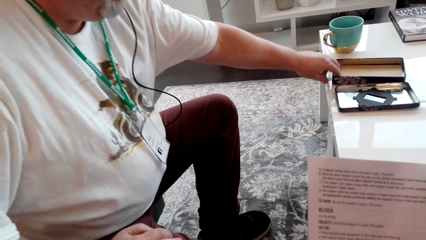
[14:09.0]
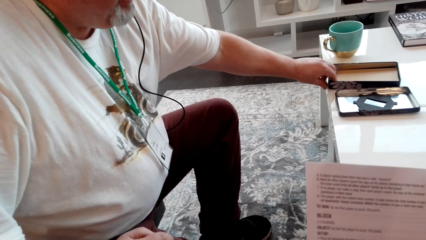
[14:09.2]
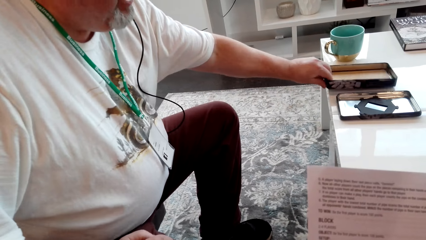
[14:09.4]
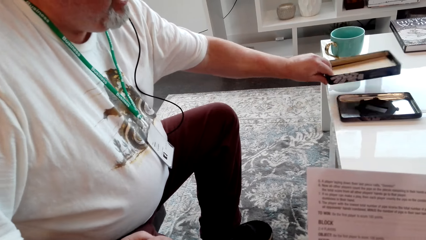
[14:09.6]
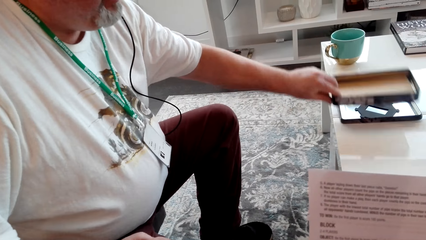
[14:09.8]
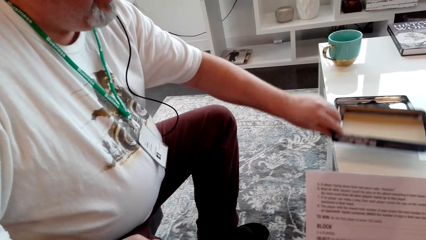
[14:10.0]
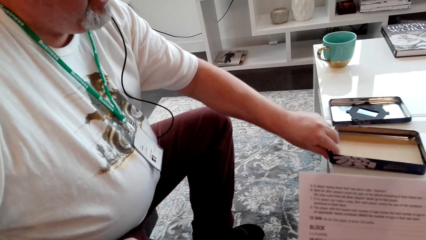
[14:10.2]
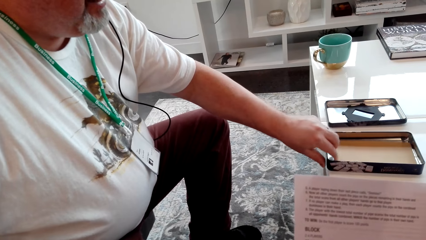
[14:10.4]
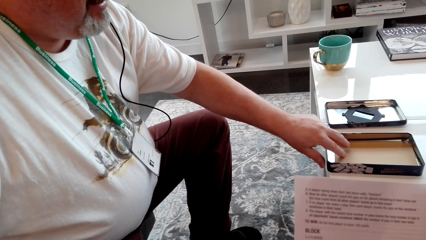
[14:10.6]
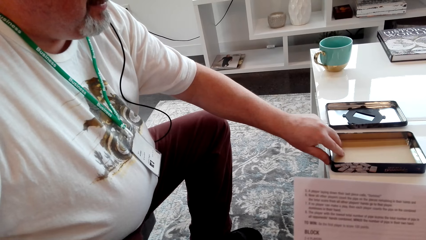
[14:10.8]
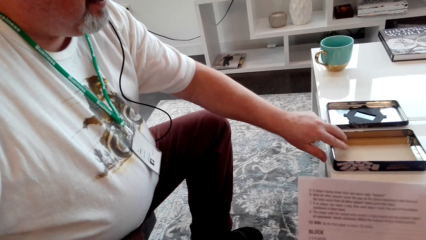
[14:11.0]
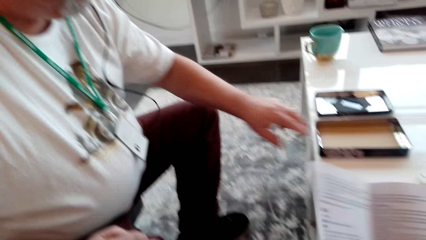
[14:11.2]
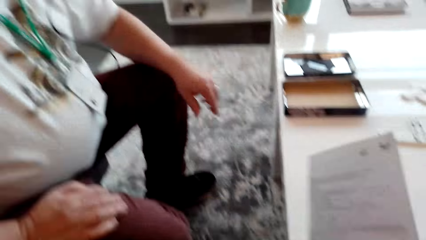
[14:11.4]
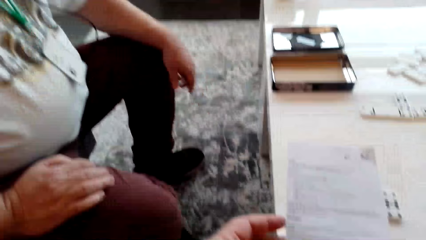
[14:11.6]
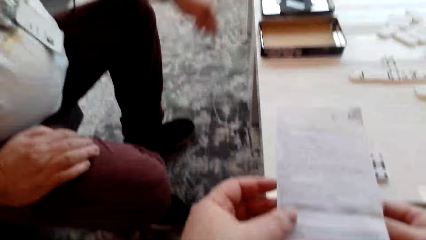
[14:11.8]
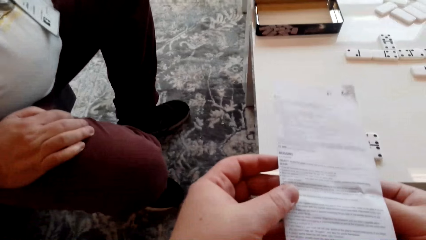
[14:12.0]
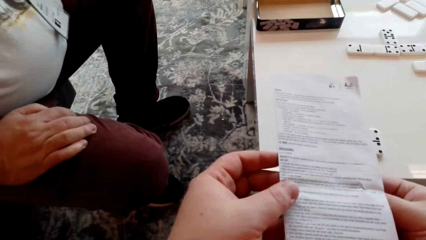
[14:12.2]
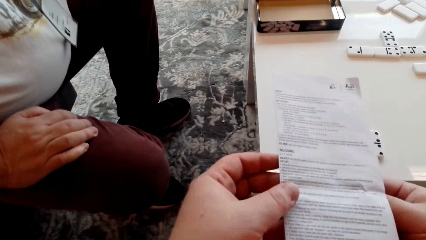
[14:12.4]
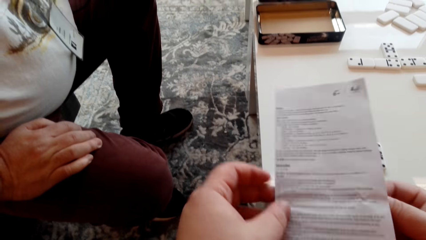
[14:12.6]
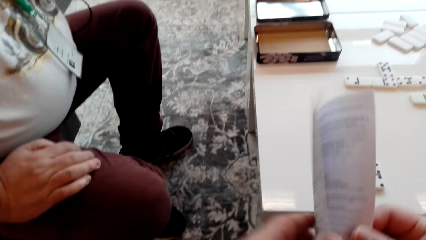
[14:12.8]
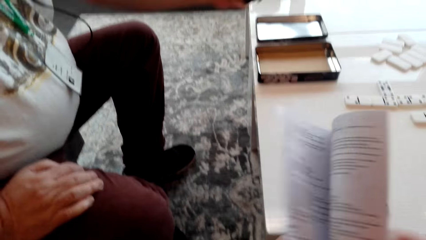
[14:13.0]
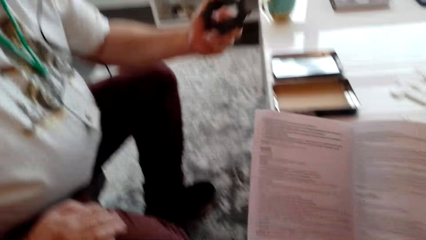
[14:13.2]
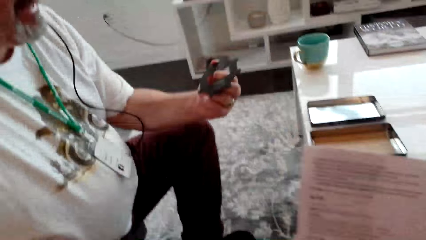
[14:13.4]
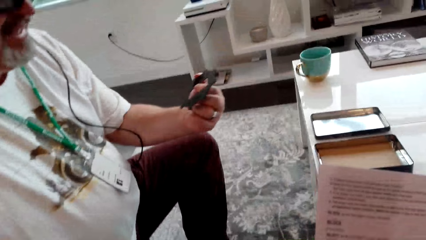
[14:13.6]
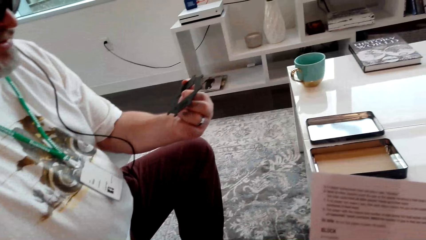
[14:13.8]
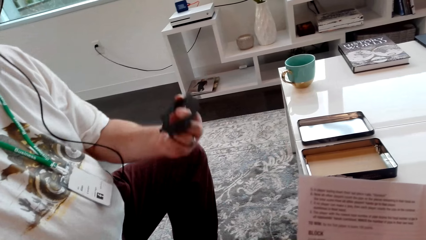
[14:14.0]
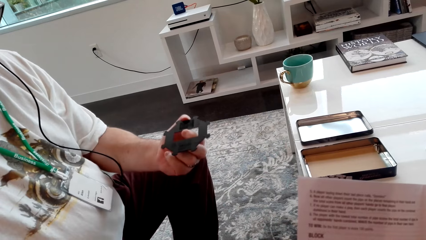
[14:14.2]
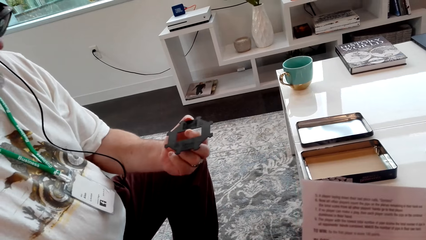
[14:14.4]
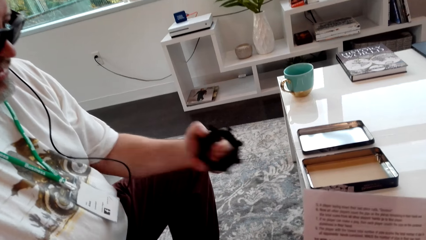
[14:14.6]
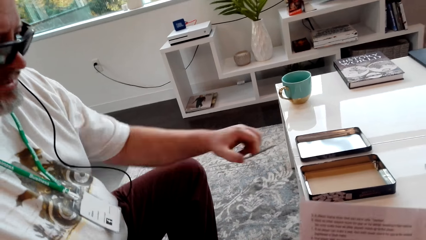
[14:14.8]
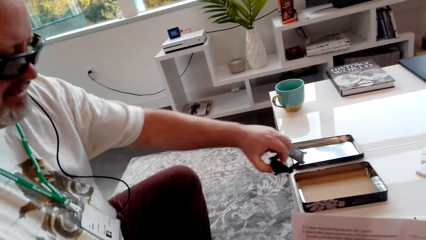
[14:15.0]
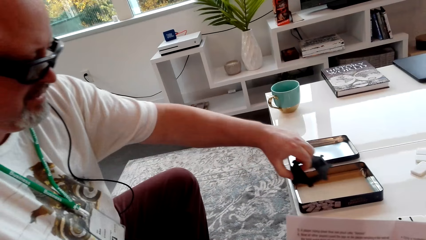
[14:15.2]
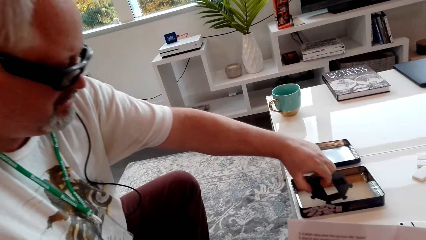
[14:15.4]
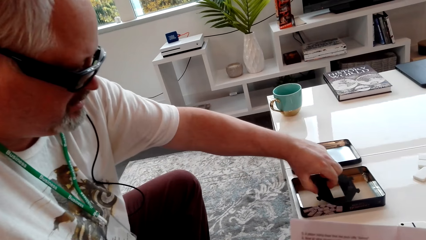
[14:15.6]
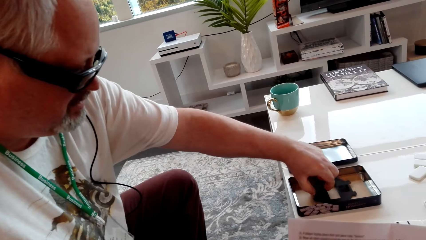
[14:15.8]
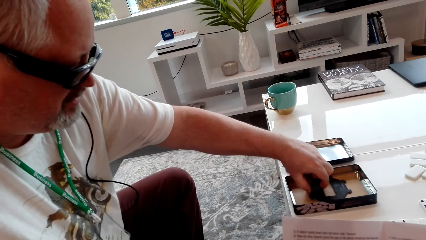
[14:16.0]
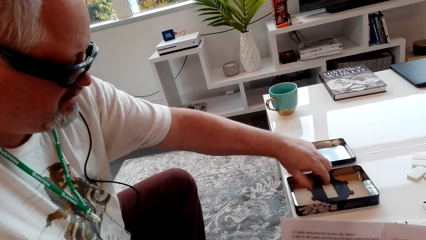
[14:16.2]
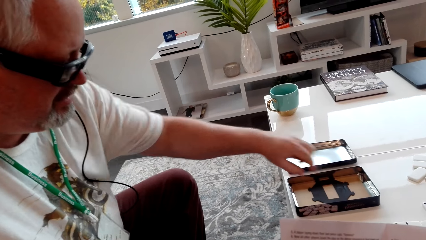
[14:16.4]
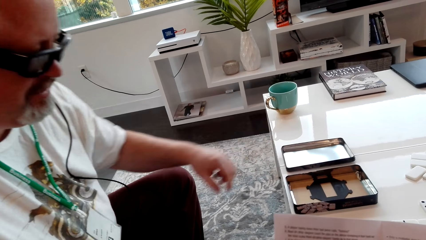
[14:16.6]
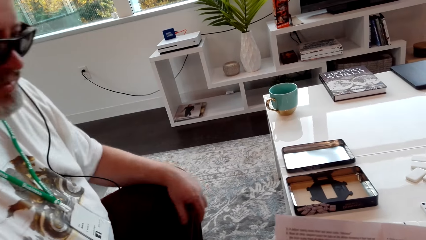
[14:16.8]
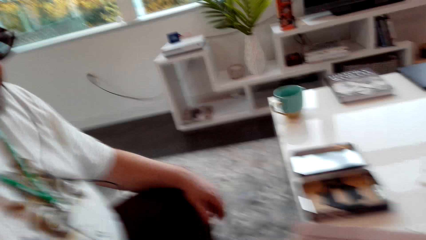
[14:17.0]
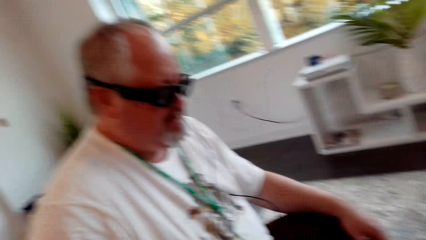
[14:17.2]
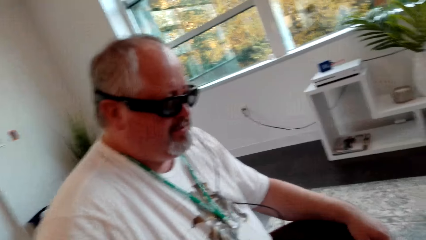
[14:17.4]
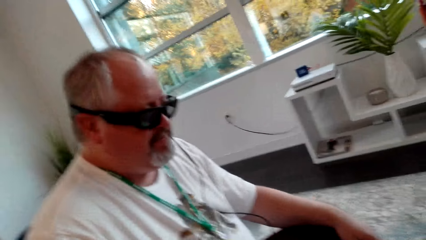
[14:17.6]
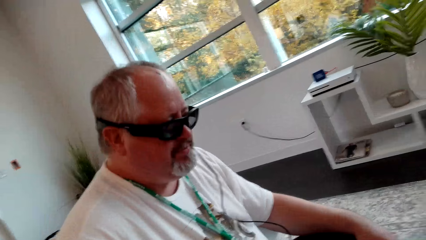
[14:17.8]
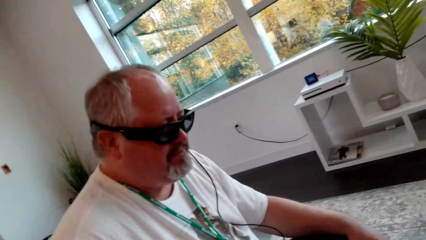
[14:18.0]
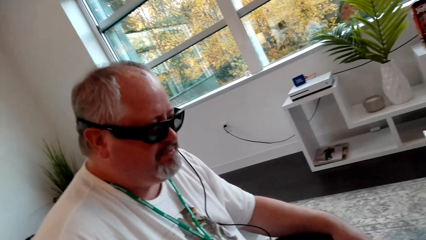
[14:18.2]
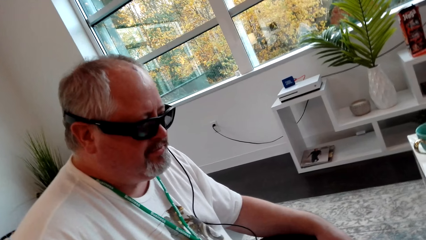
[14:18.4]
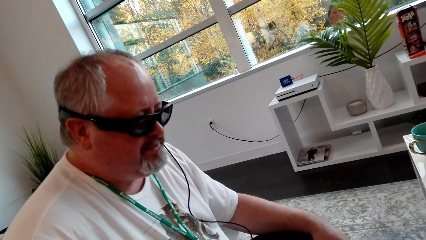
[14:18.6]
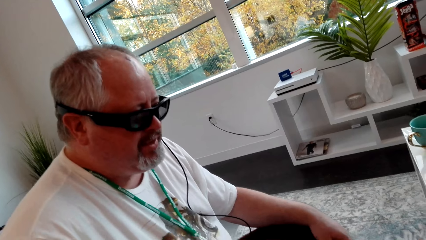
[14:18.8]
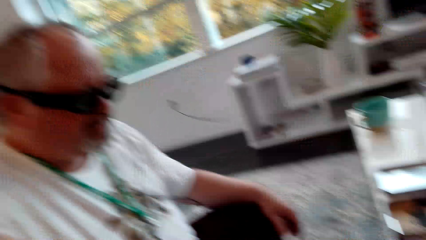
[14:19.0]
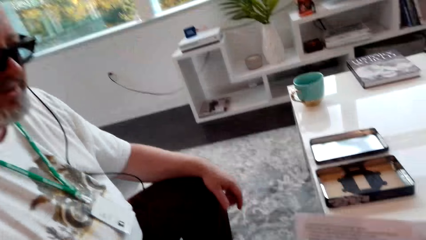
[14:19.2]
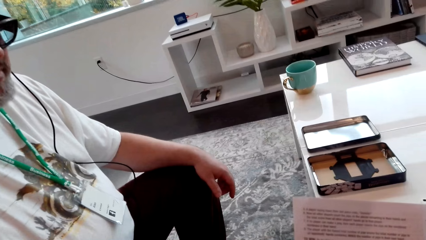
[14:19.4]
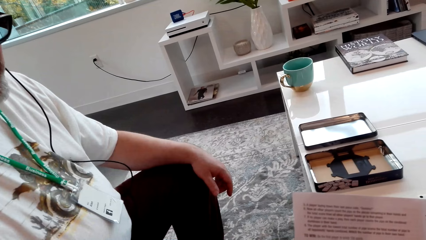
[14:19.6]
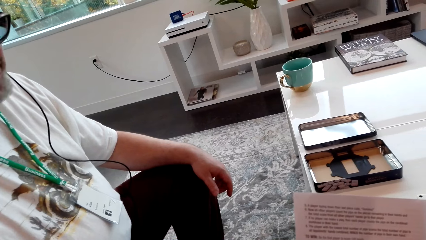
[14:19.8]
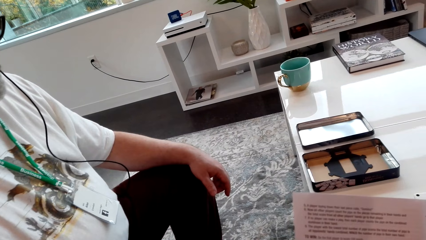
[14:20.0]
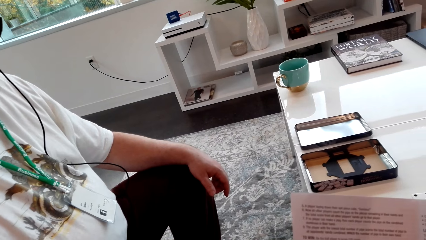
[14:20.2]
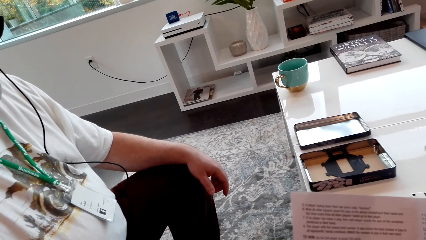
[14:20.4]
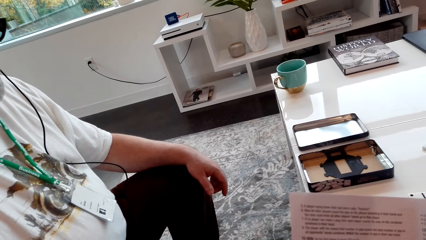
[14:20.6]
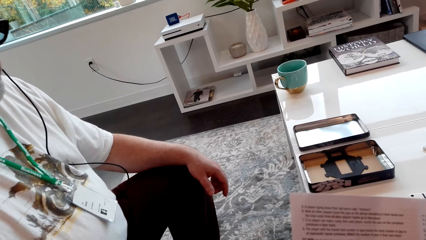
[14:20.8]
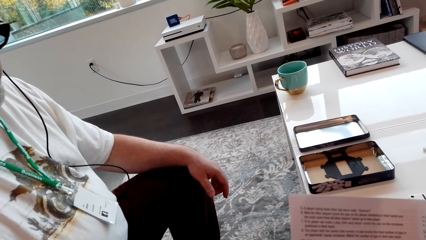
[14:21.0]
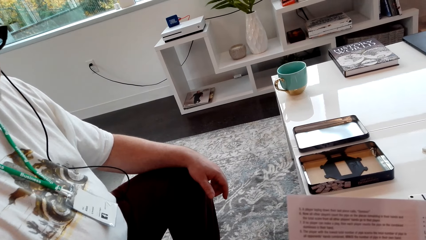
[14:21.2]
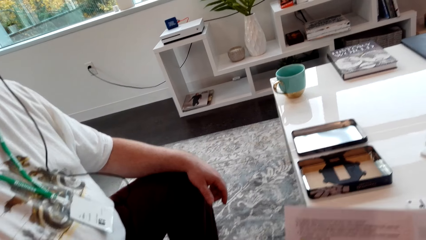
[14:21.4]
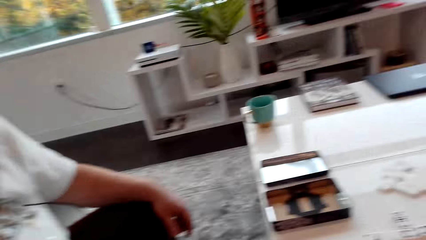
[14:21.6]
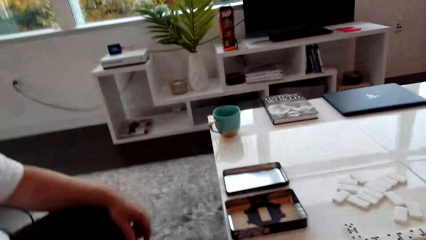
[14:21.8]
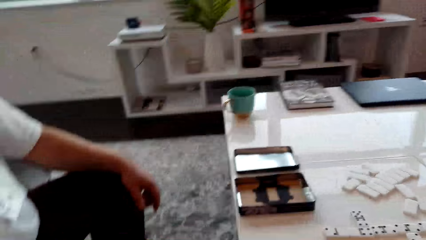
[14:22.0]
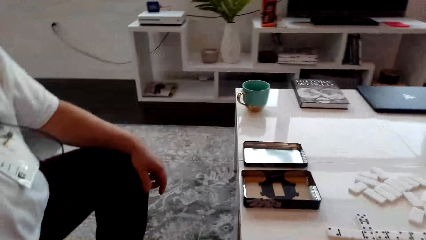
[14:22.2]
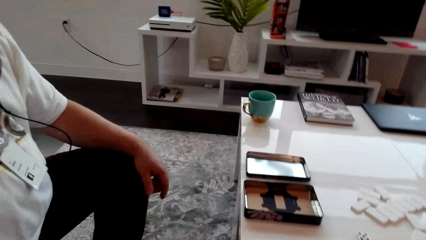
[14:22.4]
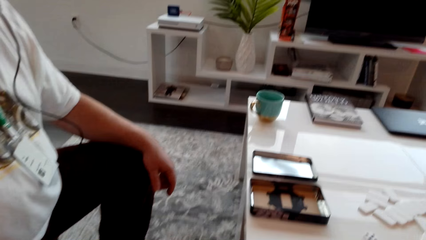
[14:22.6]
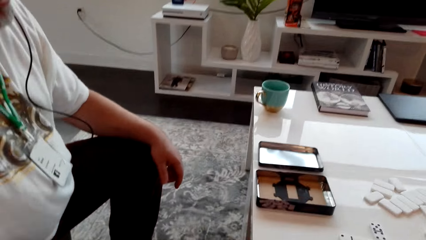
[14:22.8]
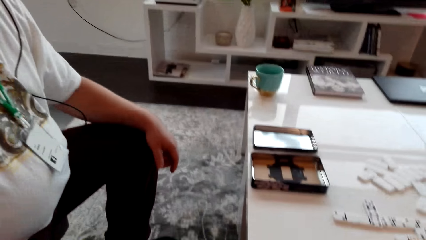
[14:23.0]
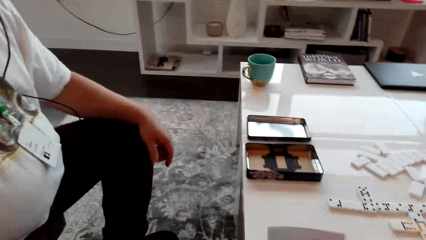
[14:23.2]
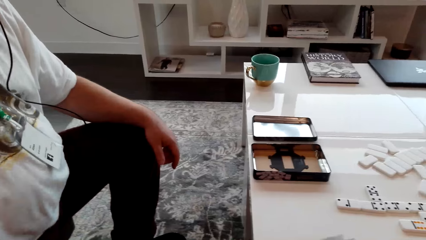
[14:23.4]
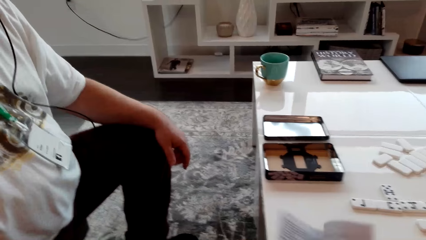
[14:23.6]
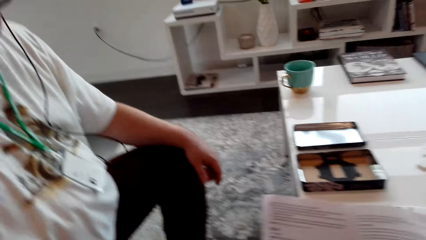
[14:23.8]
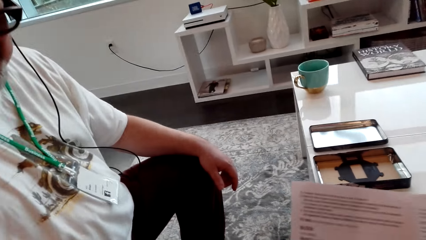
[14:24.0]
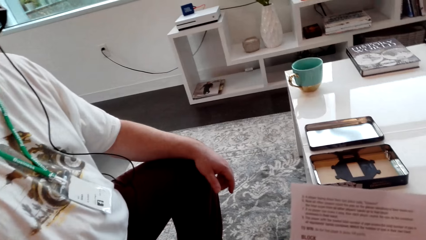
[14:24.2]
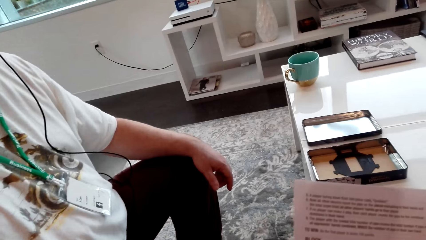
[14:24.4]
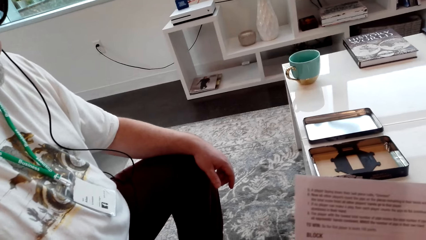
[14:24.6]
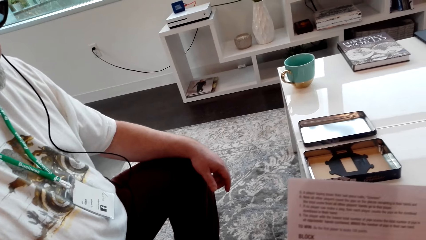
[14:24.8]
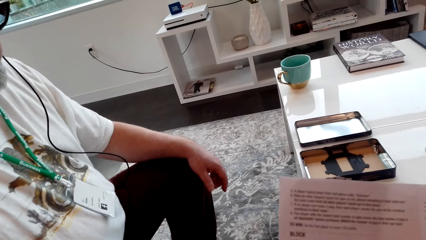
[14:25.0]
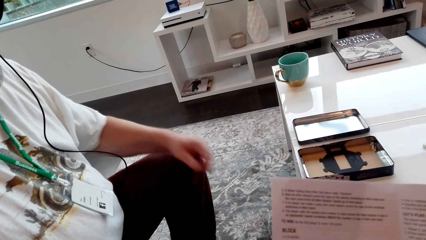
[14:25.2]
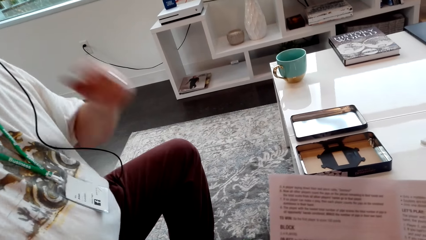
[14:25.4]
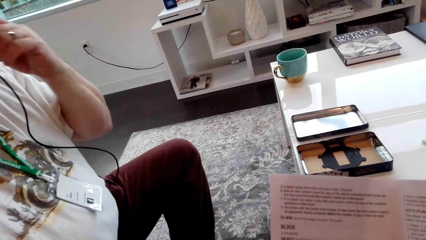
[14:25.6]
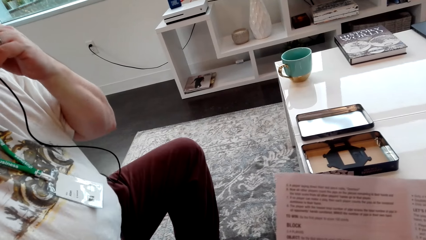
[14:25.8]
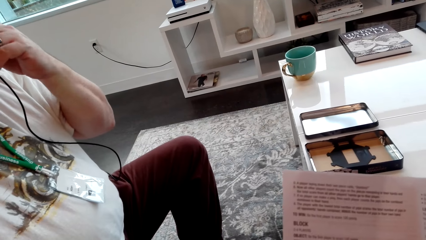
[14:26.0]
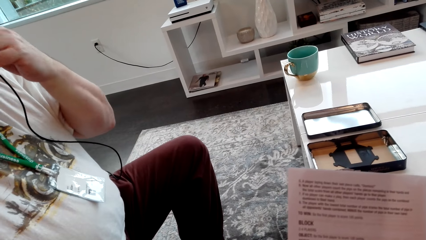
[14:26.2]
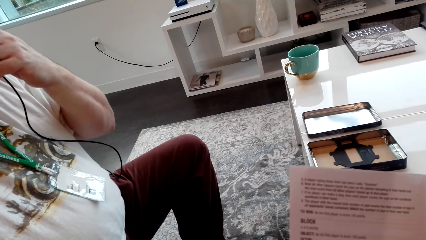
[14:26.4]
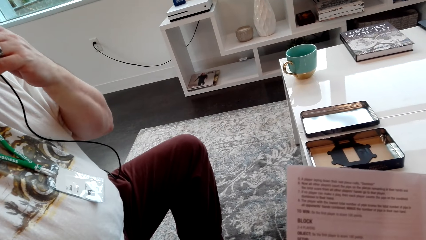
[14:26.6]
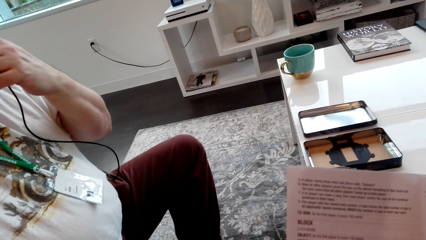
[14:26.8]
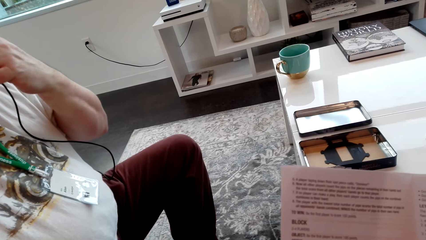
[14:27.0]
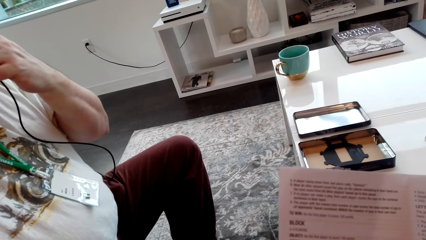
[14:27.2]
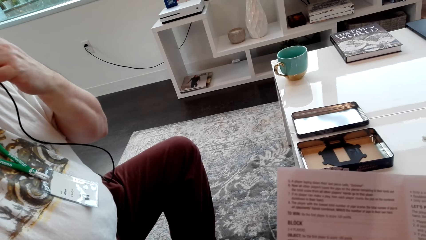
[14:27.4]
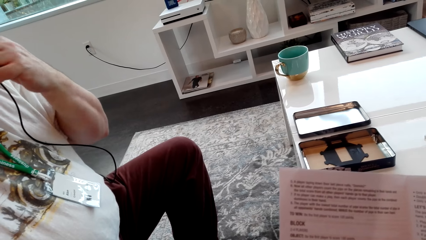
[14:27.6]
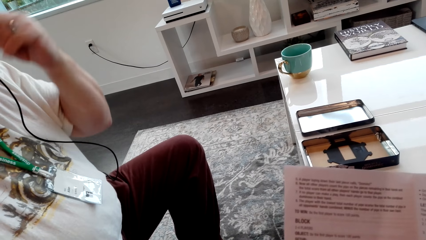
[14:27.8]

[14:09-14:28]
A man moves the box. The man picks up a black card. The man puts down the black card.
